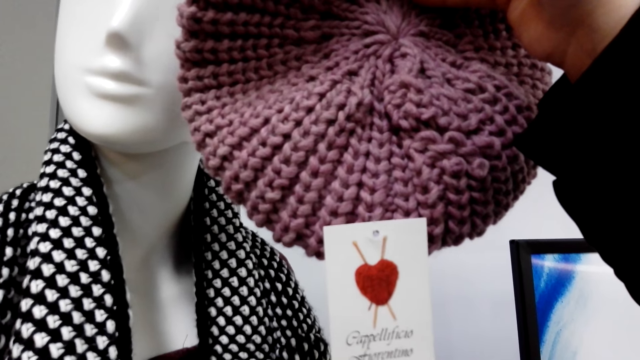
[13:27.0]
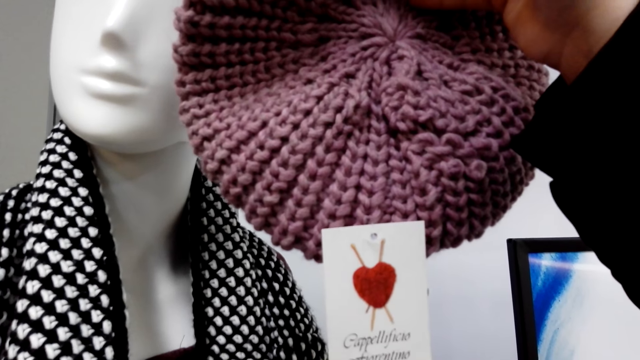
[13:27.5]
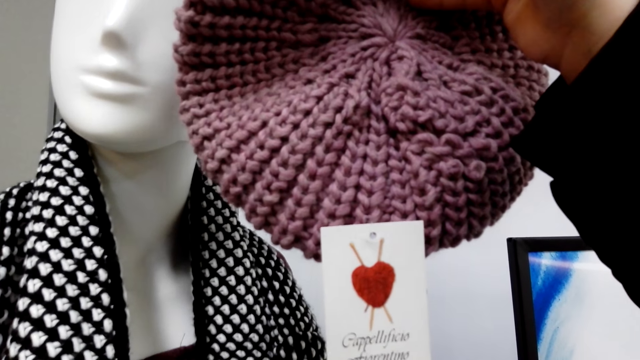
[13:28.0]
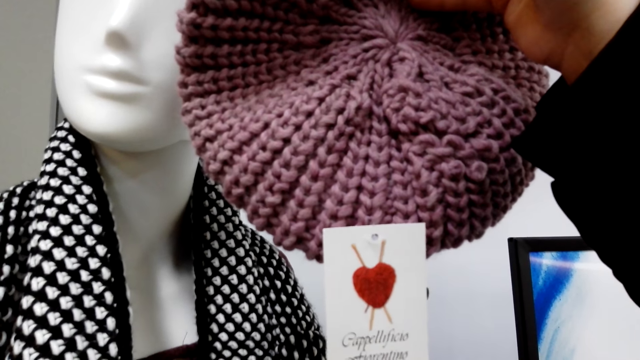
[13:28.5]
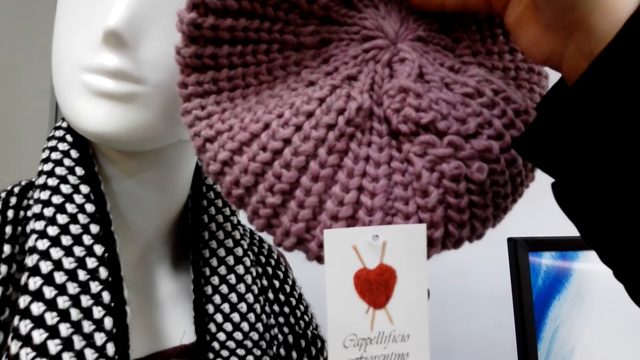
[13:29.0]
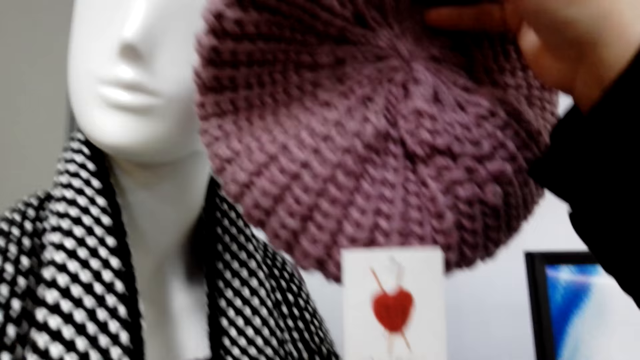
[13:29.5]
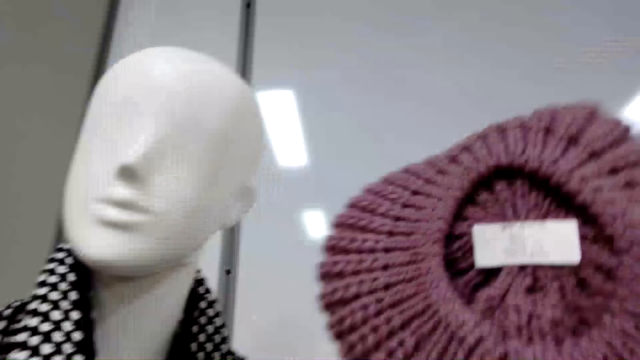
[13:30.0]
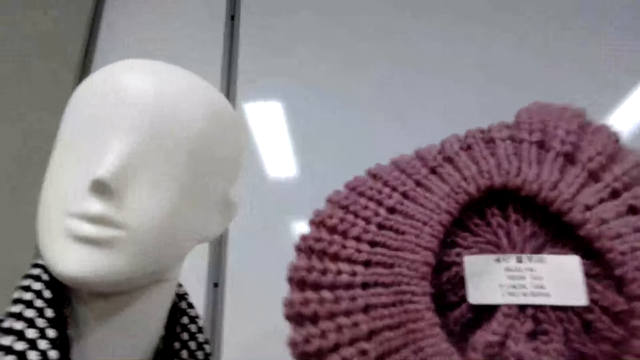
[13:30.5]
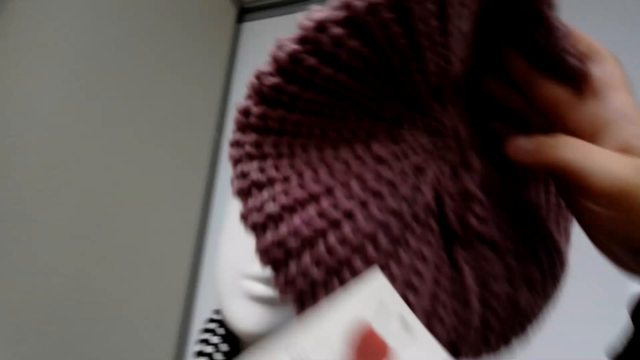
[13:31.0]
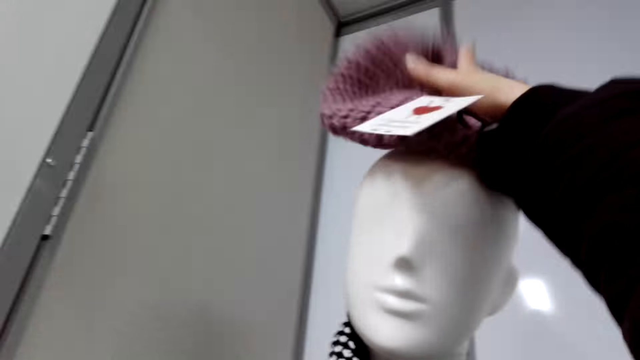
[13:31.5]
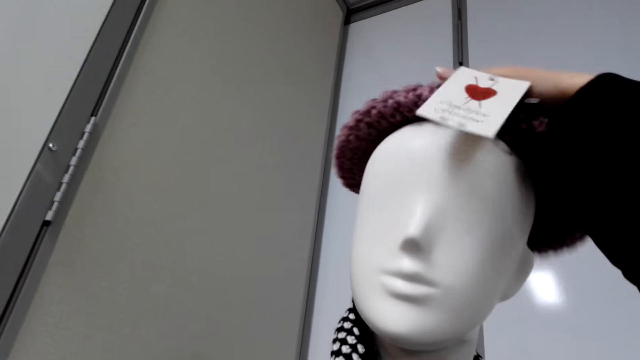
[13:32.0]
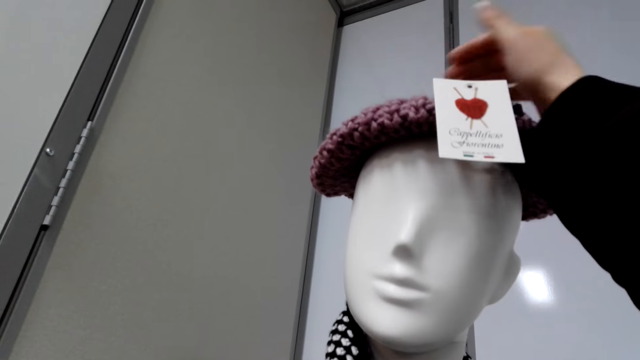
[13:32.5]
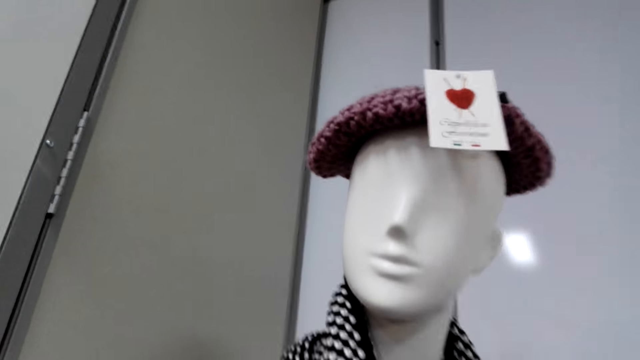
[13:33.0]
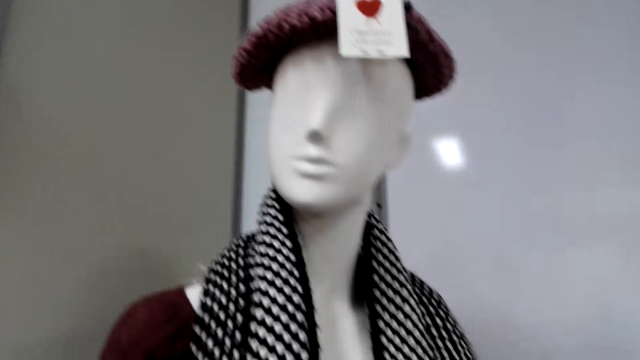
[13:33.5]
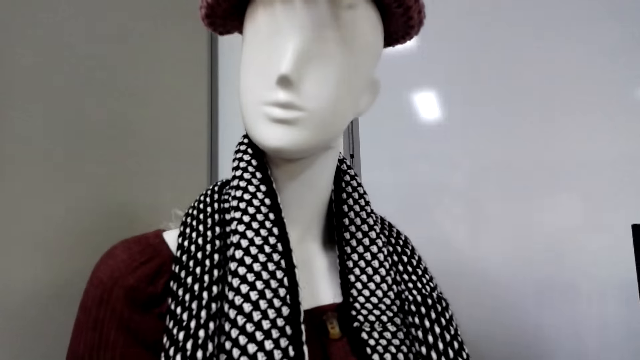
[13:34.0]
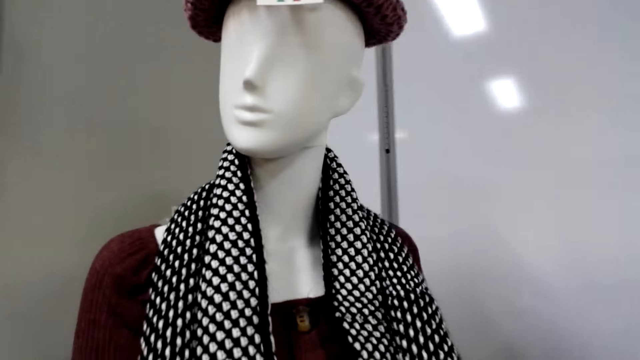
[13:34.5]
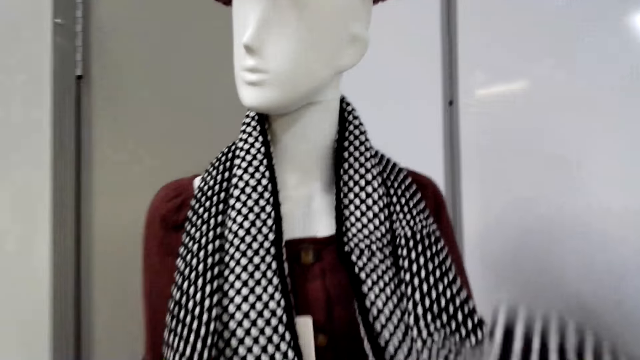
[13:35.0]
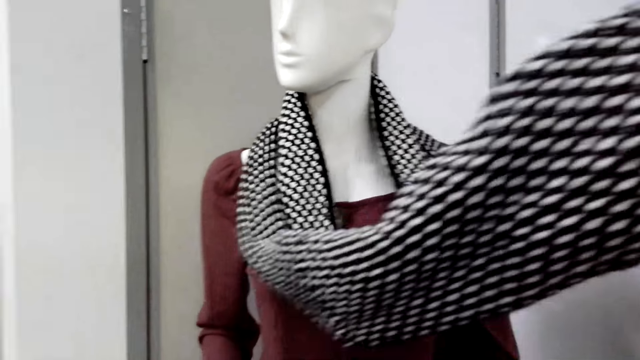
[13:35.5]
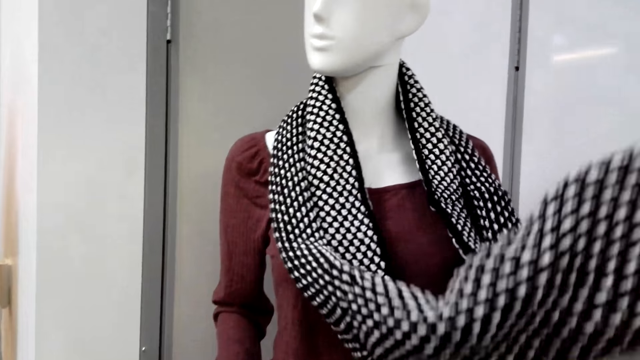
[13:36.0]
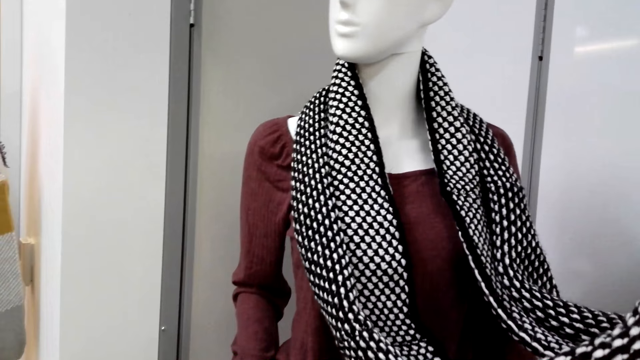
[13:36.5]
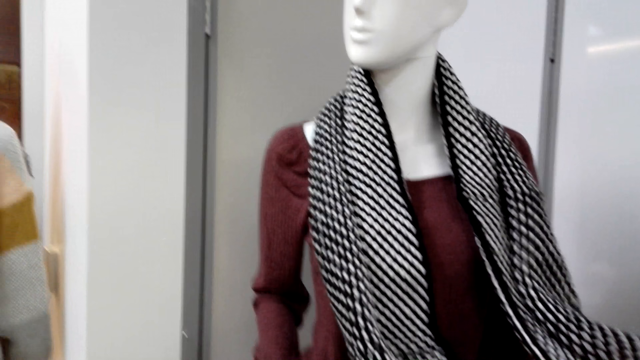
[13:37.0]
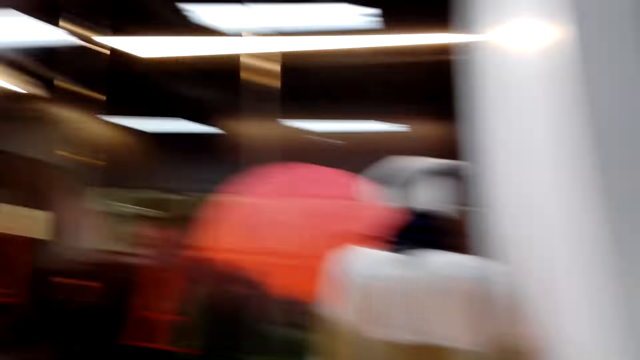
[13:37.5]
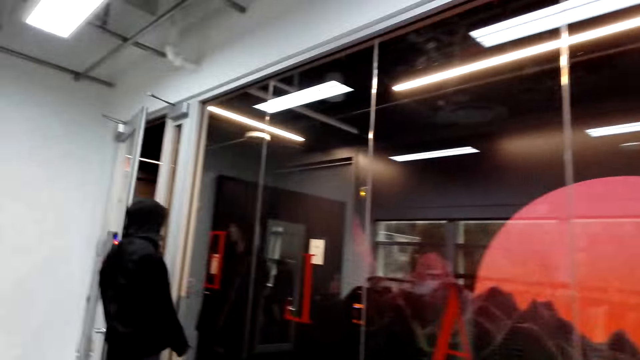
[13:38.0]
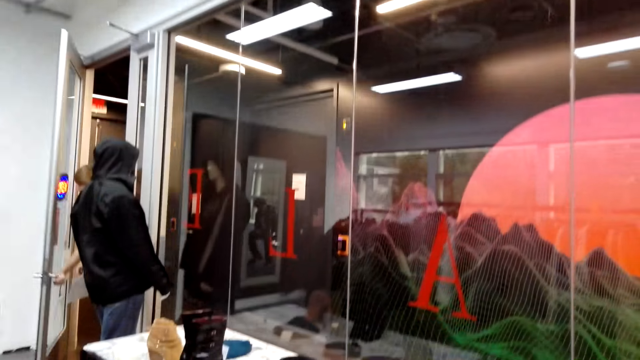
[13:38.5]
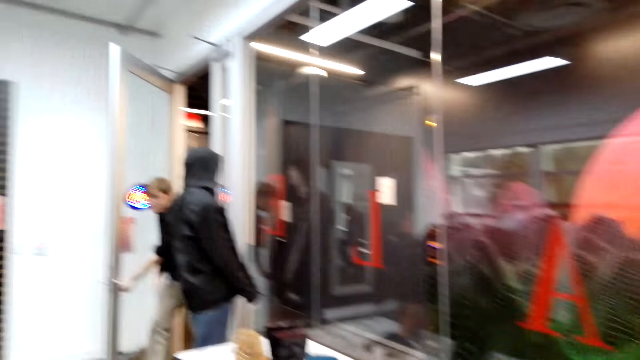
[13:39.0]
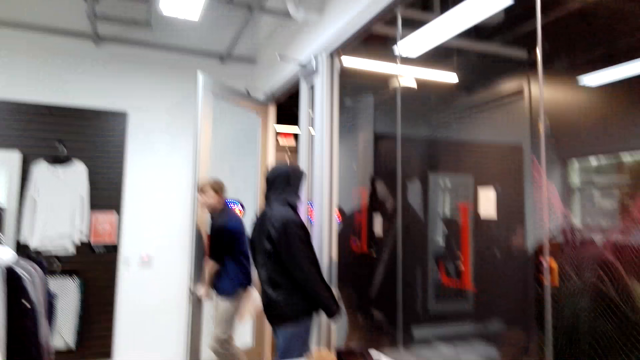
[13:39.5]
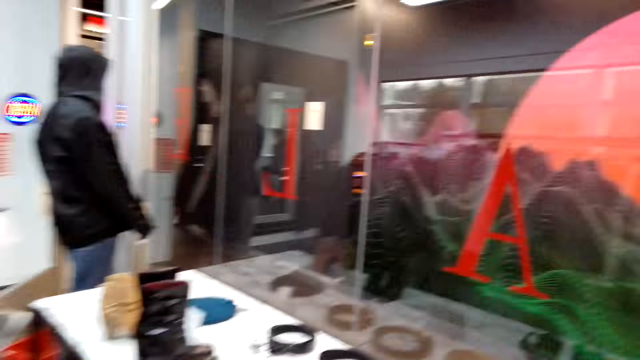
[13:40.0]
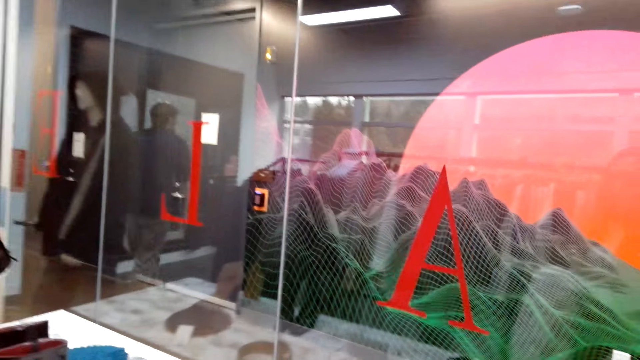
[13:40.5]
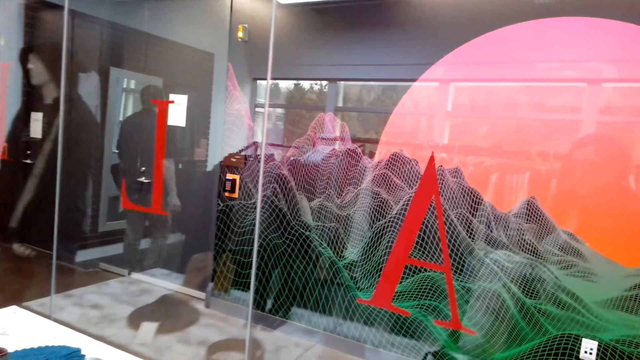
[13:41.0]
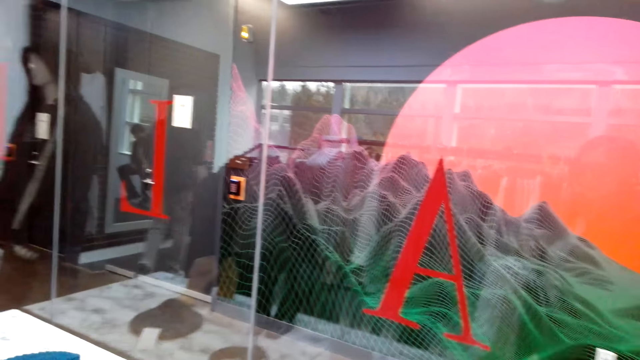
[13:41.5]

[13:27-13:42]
The camera wearer speaks. They remove the thread hat on the mannequin. They put the thread hat back on the mannequin. They touch a scarf on the mannequin. They hold the scarf. They look around the clothes store. They walk around.

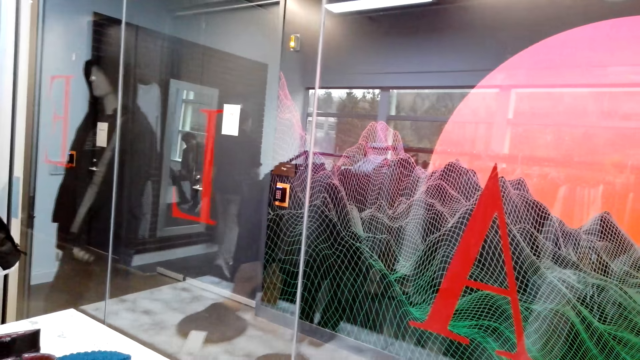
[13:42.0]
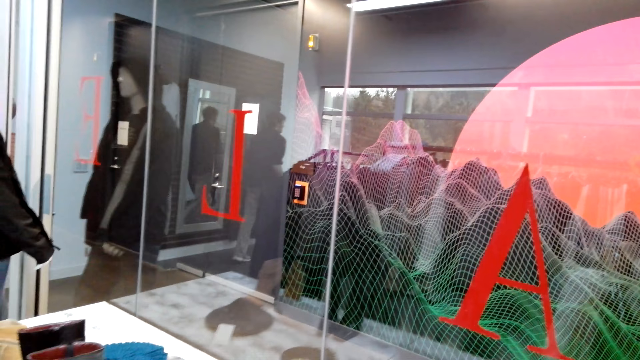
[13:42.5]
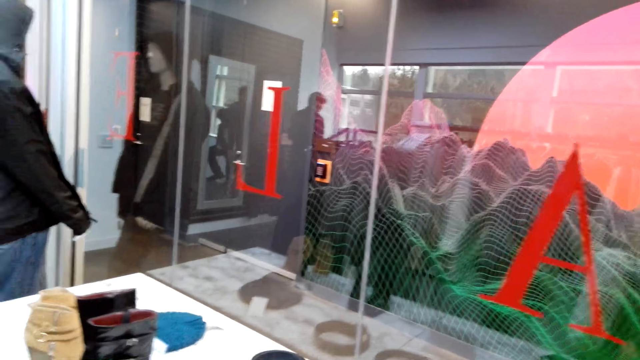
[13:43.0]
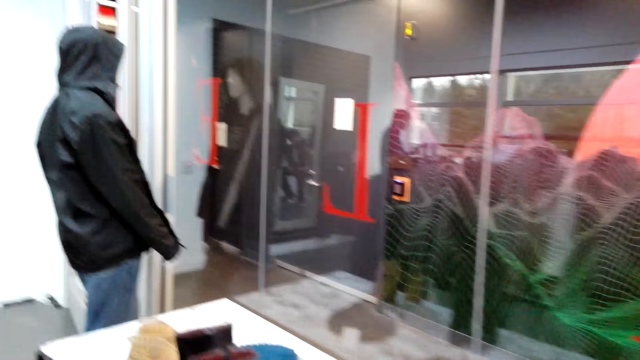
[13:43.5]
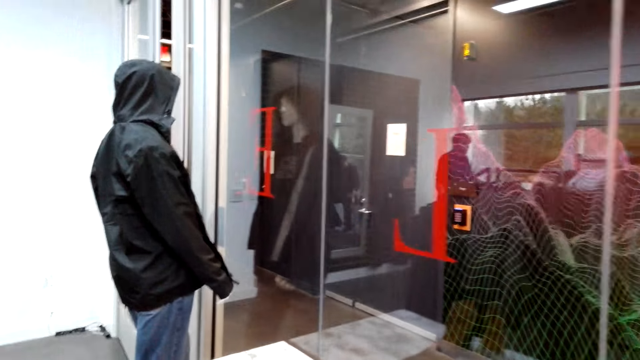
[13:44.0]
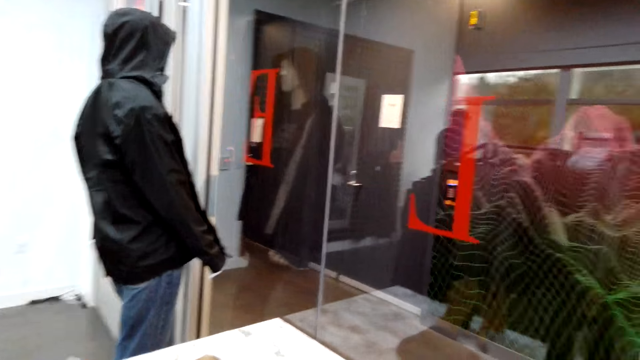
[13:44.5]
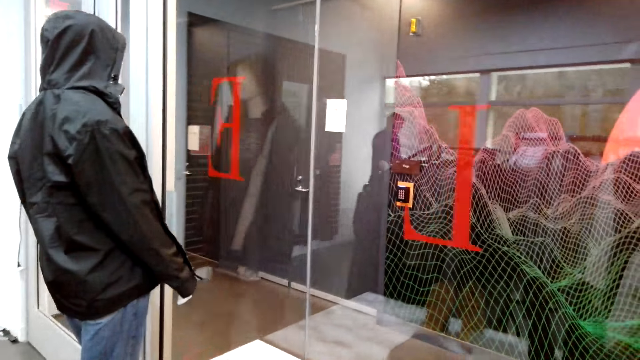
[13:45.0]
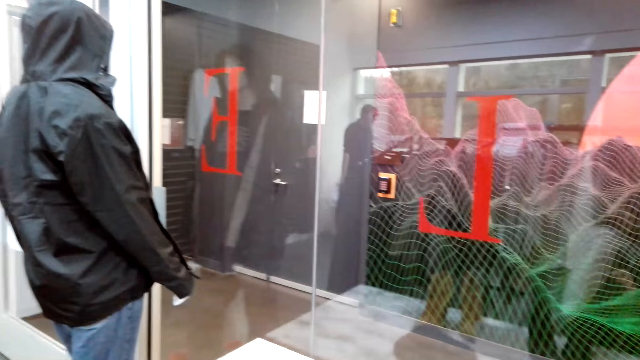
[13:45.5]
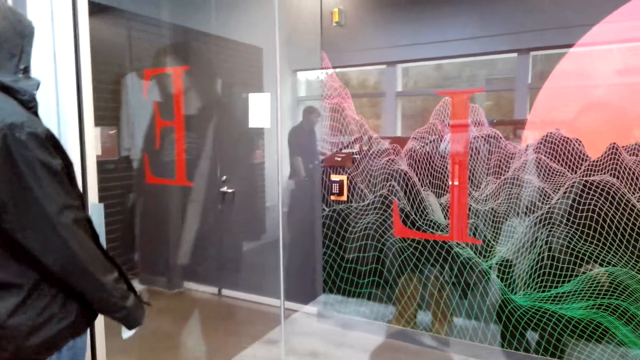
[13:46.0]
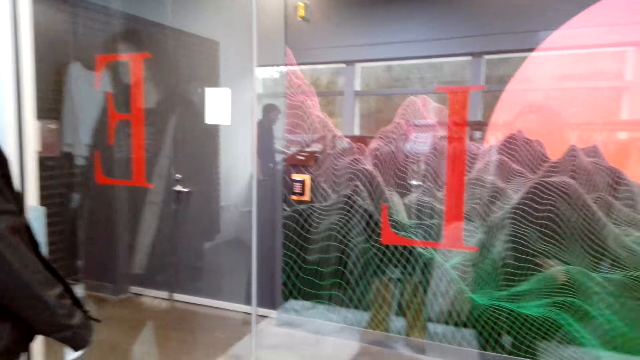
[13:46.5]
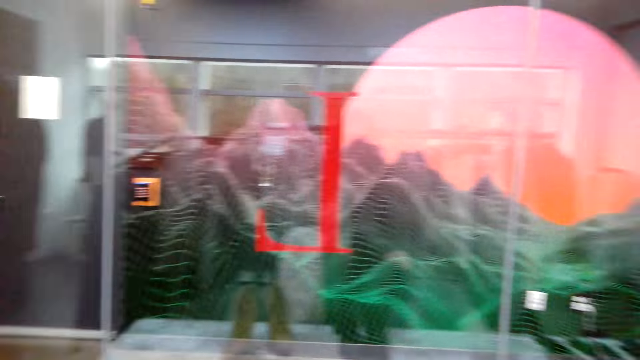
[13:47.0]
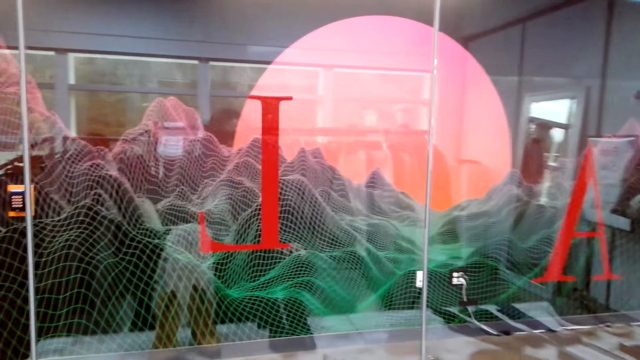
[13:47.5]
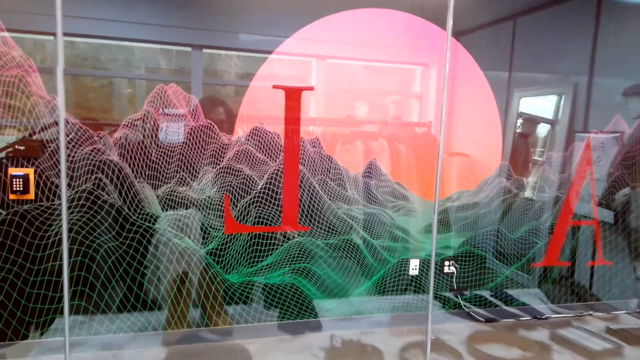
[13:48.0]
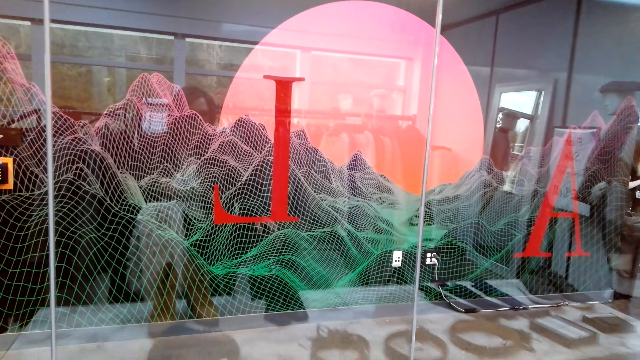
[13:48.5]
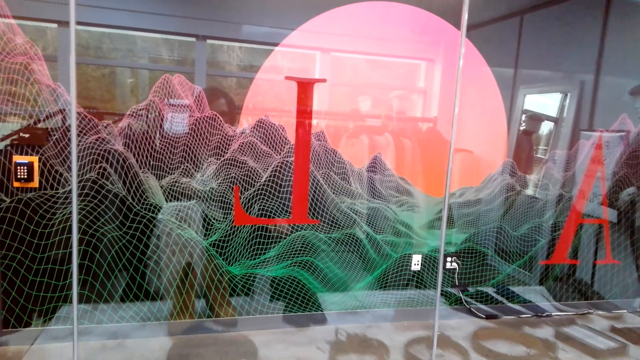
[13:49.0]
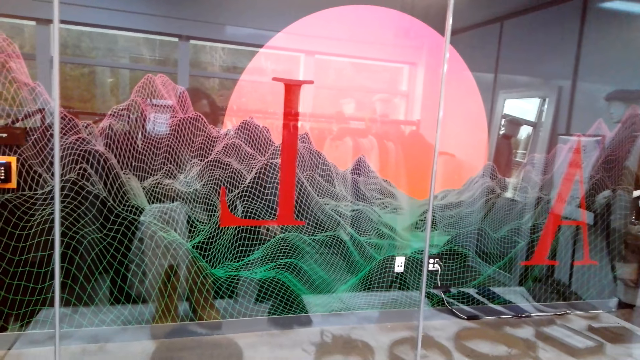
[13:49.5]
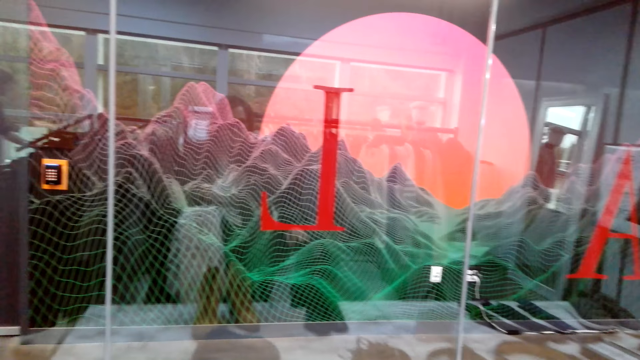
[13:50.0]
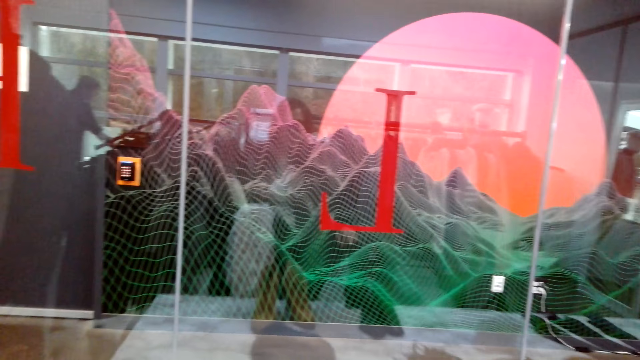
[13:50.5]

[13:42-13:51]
A man speaks to the camera wearer.
